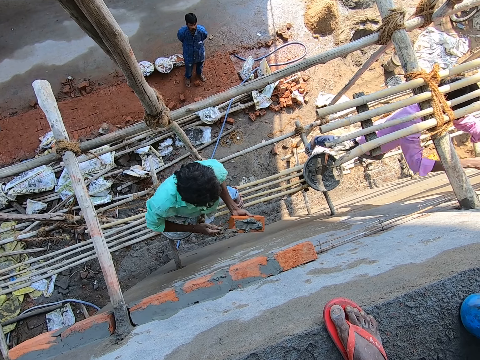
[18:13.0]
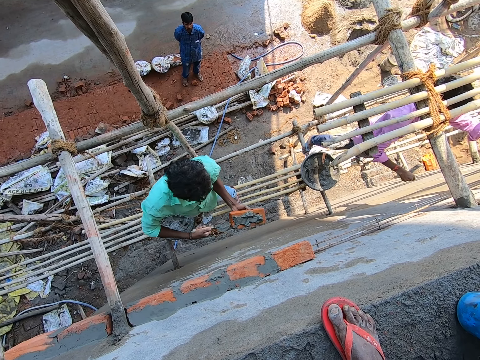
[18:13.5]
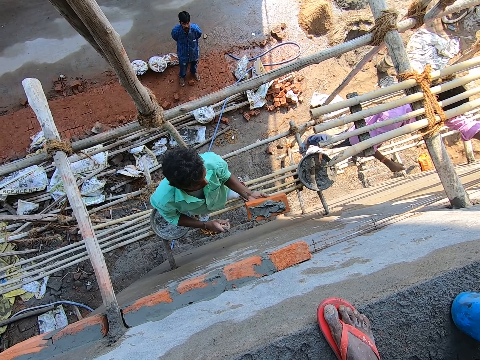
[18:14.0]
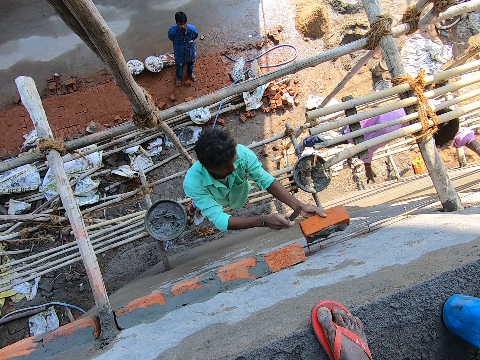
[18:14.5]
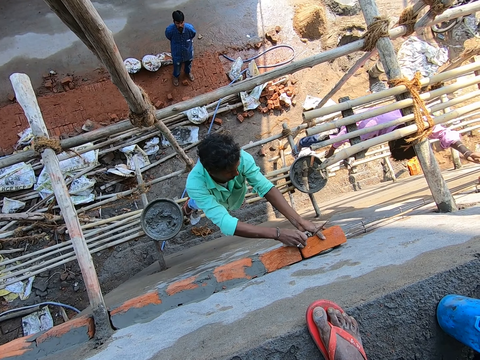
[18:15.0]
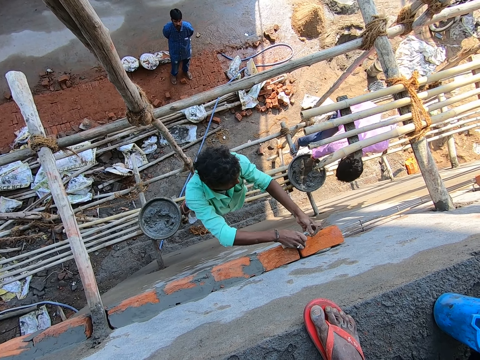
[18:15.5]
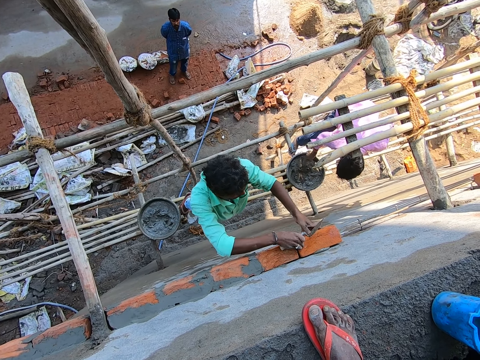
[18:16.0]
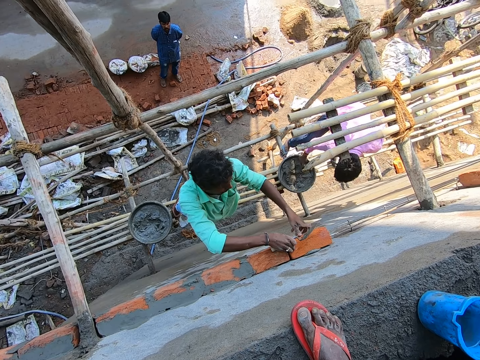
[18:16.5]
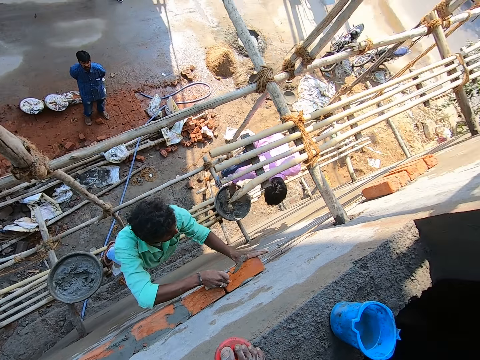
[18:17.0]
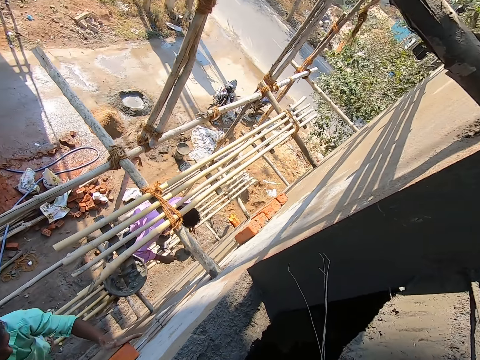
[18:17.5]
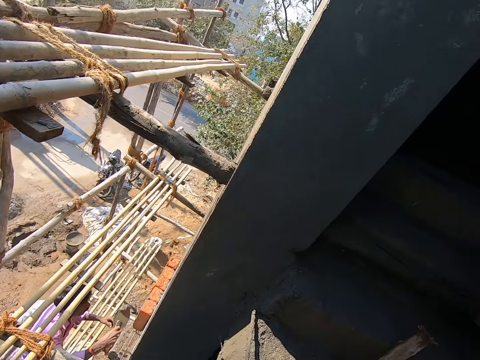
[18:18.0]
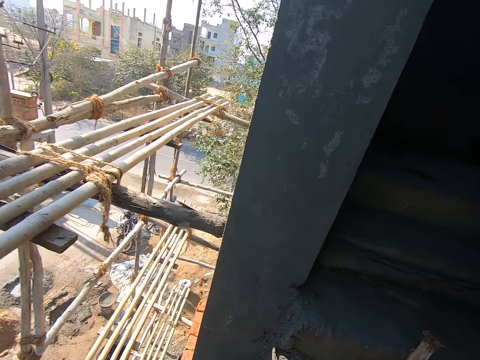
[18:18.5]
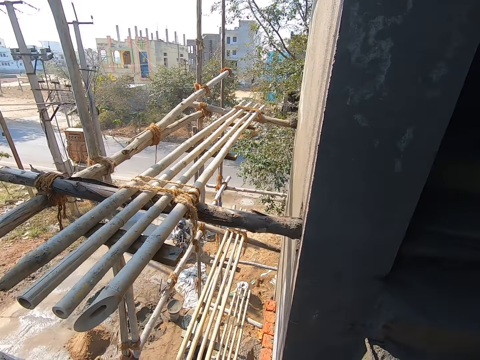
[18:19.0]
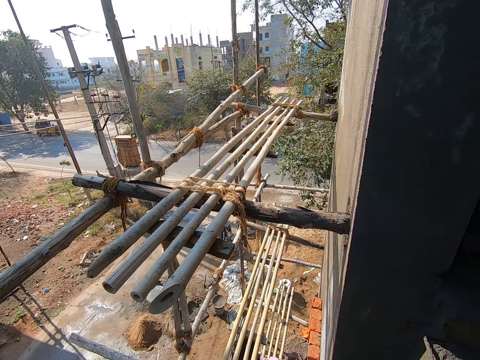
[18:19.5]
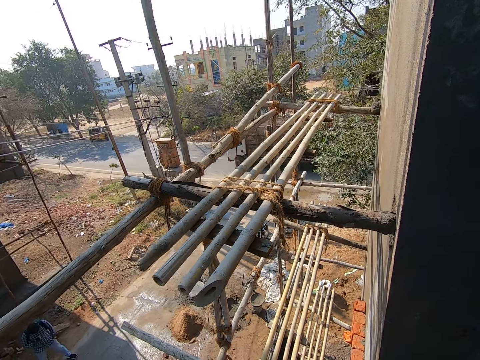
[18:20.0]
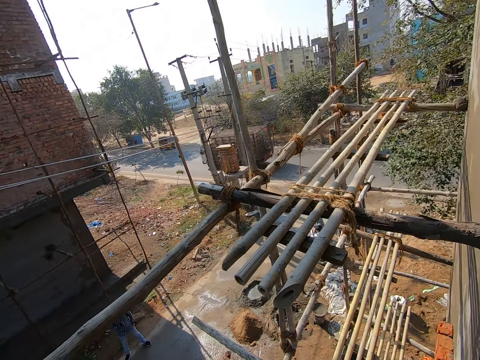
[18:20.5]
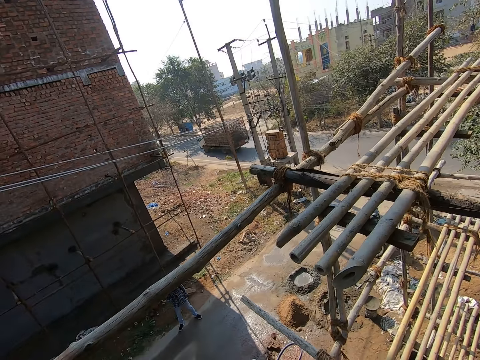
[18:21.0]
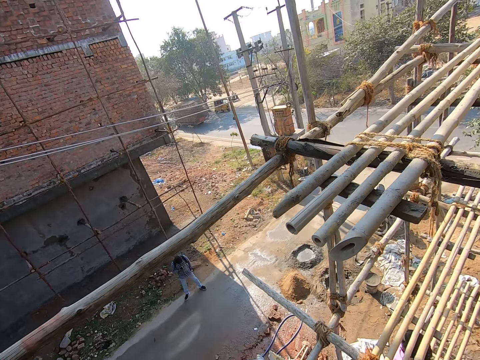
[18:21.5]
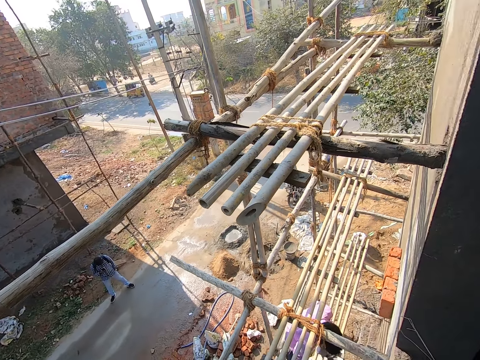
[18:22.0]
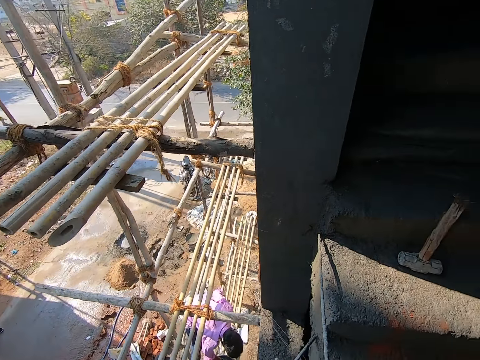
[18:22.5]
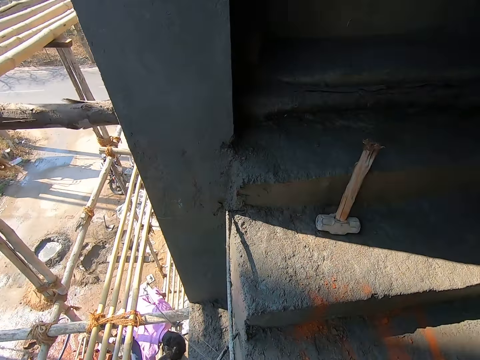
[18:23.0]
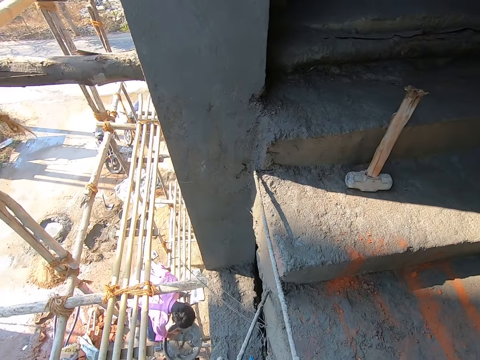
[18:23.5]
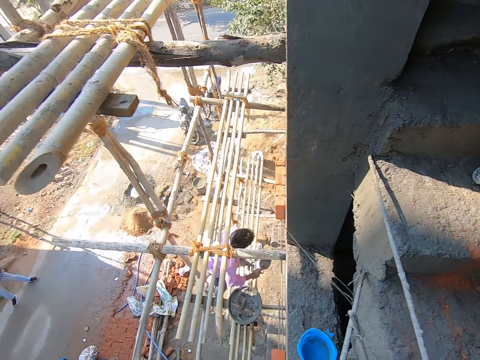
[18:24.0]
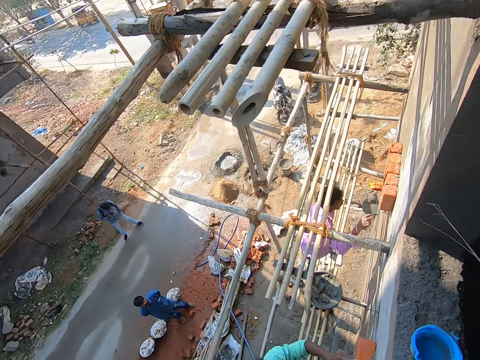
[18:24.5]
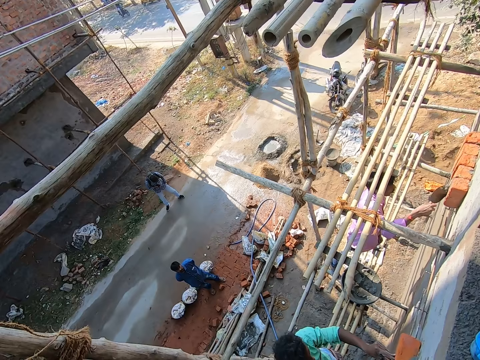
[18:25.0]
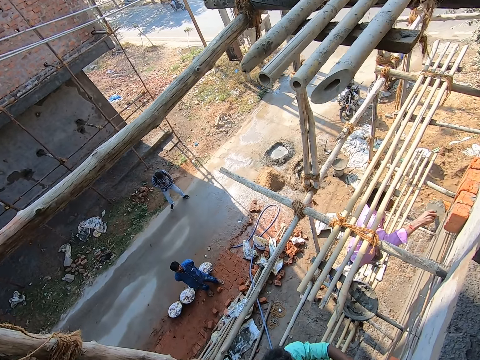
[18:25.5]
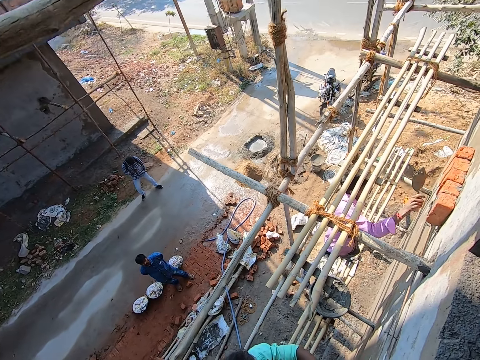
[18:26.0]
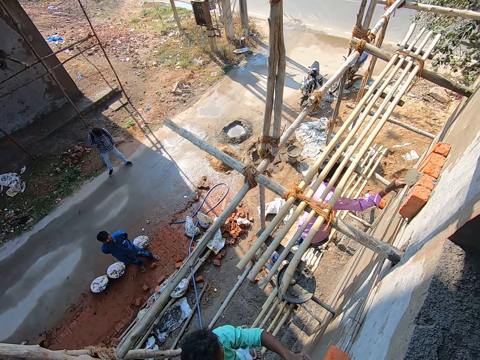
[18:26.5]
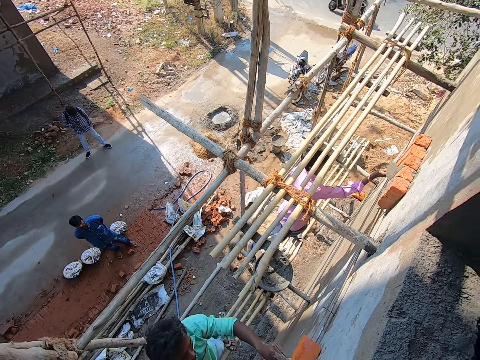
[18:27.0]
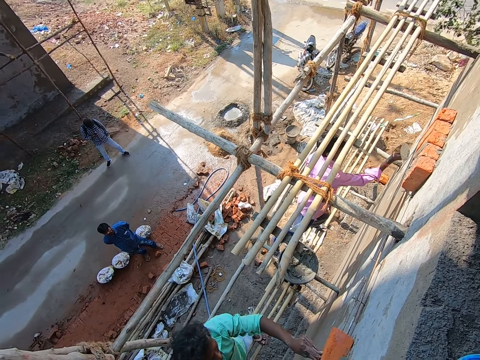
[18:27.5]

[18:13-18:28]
A man sticks the brick on the wall. Another man scoops concrete mix from the pan with the trowel in his right hand, and plasters the concrete mix on bricks on the wall with the trowel in his right hand. A third man presses the brick with the hand.

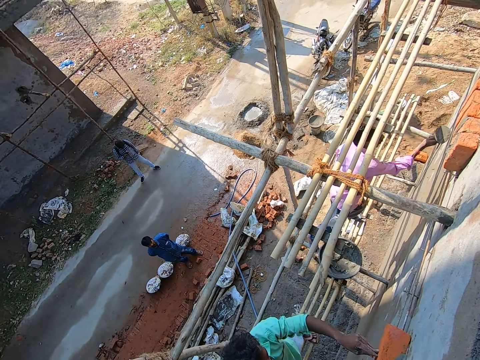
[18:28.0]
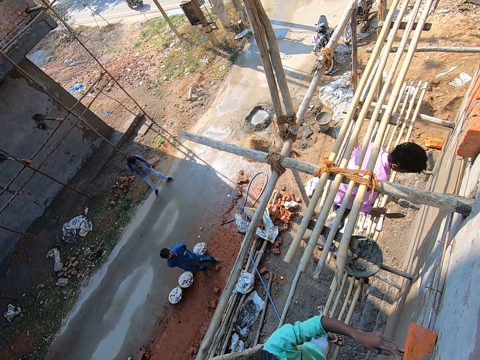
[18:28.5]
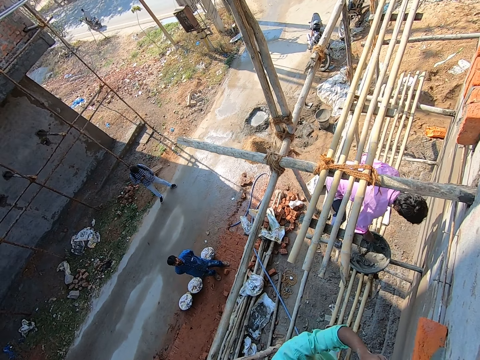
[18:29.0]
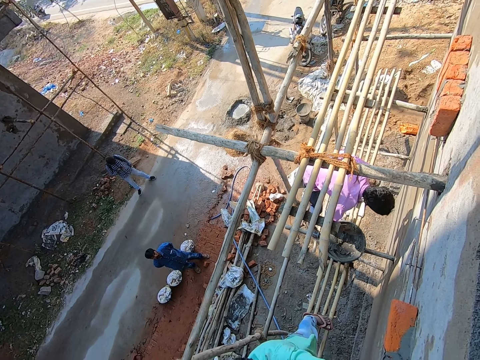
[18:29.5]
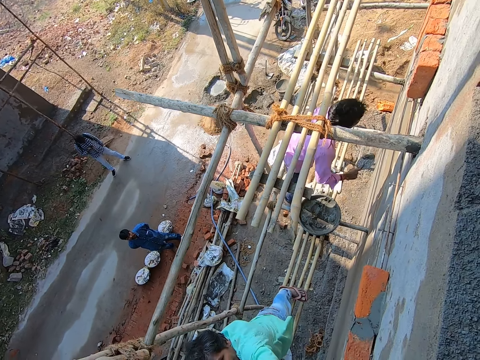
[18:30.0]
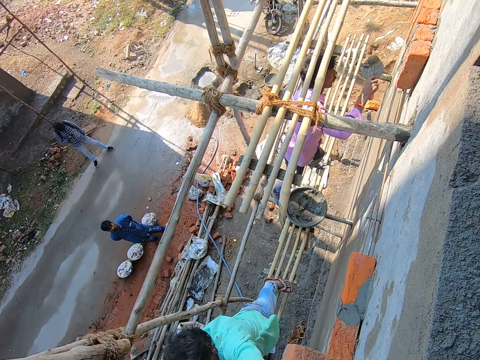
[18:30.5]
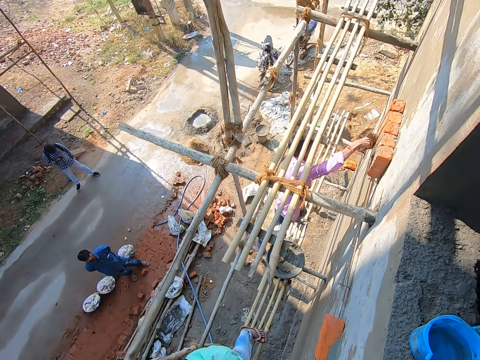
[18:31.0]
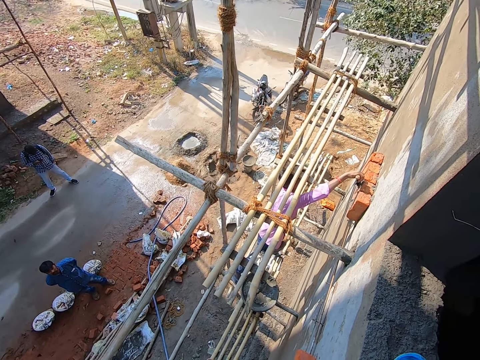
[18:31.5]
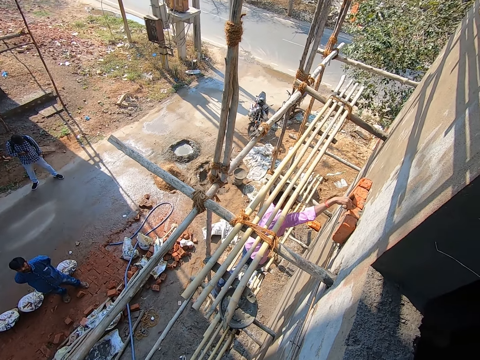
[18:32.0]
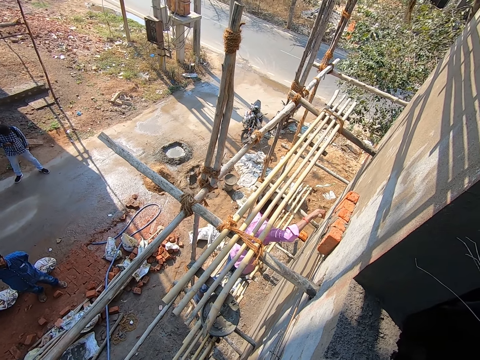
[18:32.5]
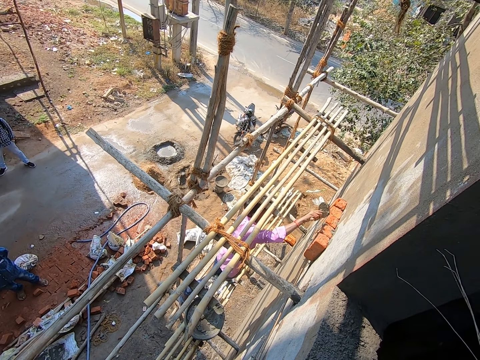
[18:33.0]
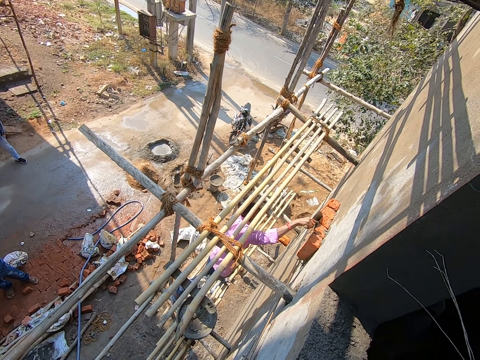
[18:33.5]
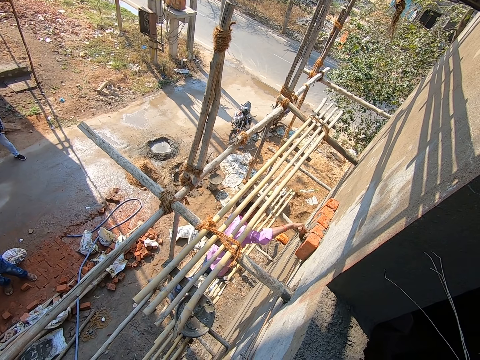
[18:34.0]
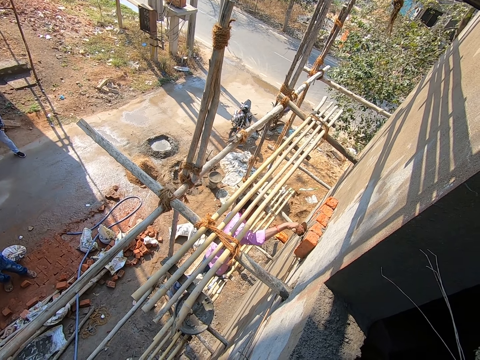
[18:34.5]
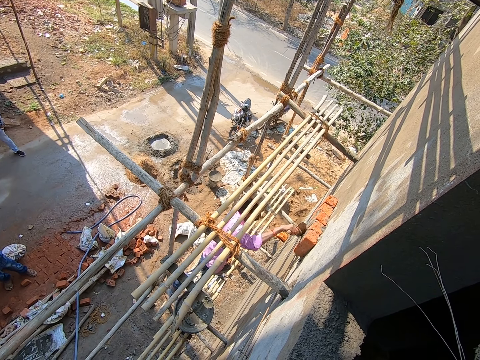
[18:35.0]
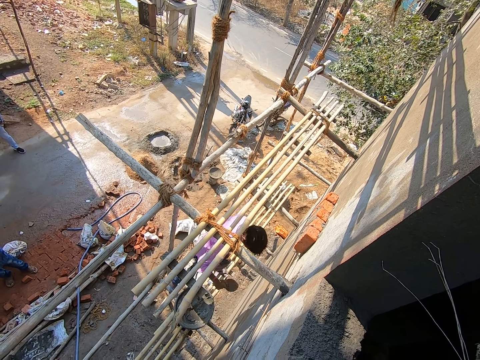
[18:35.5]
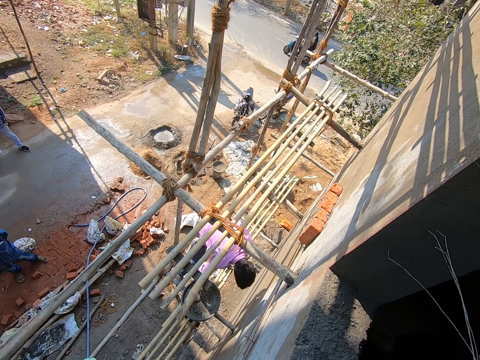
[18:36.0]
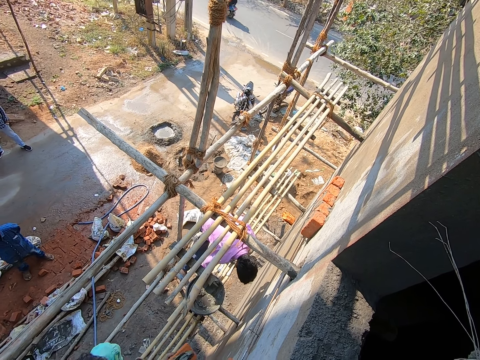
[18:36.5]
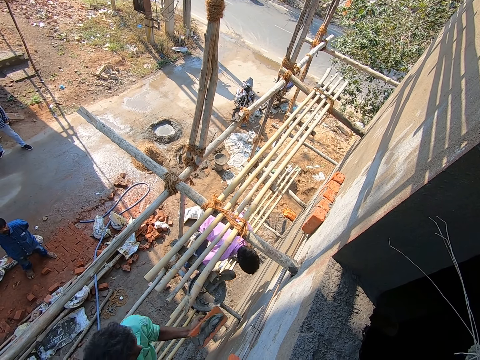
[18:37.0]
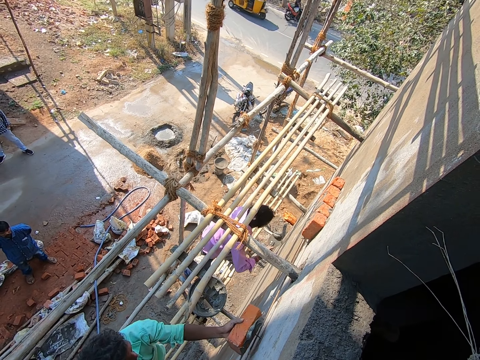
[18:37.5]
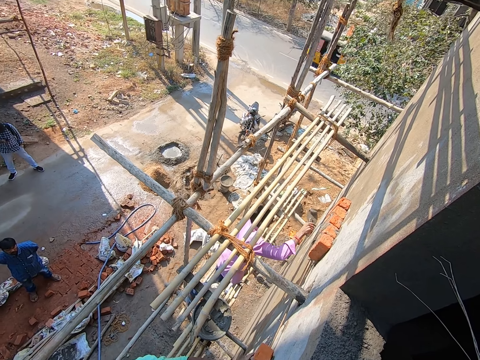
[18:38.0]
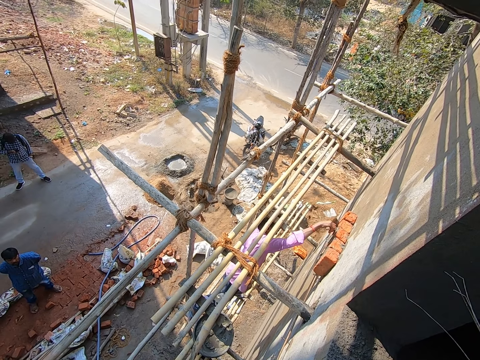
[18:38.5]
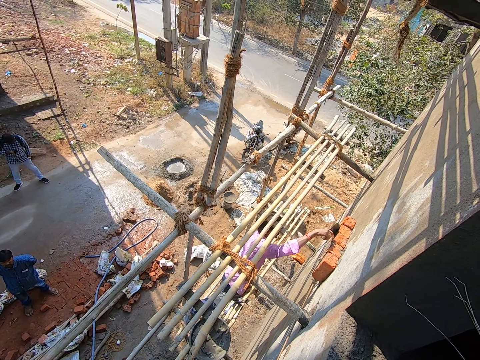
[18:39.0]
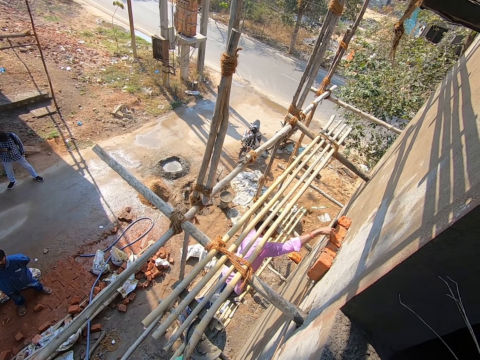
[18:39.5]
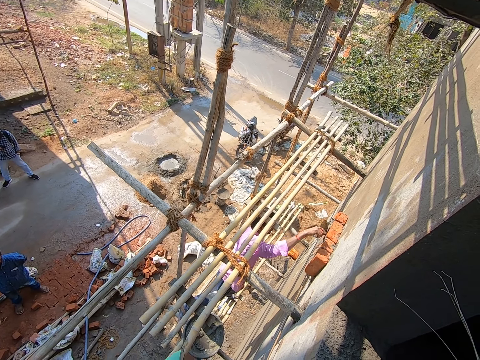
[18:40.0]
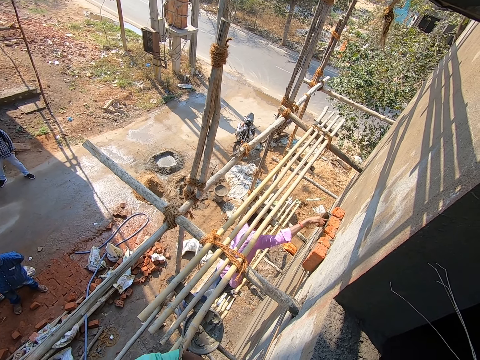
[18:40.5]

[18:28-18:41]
A man scoops concrete mix from the pan with the trowel in his right hand. Another man removes the hand from the brick. The first man plasters the concrete mix on the bricks with the trowel in his right hand and scoops the concrete mix from the pan with the trowel in his right hand. The other man plasters a brick on the wall with his left hand and places the brick on the floor. The first man plasters the concrete mix on the bricks with the trowel in his right hand.
